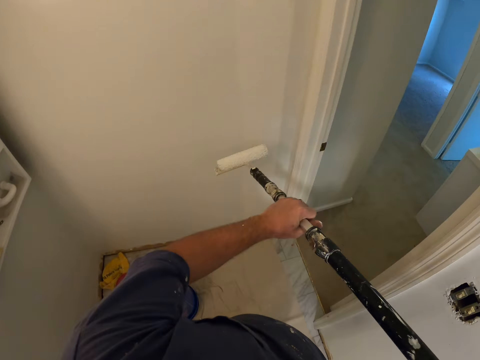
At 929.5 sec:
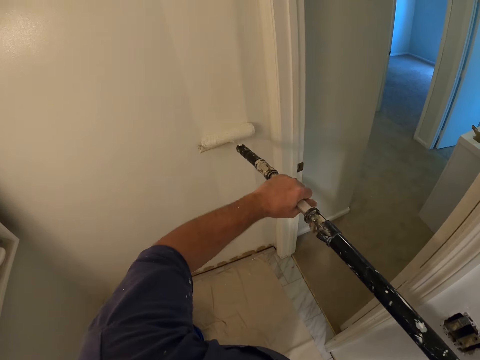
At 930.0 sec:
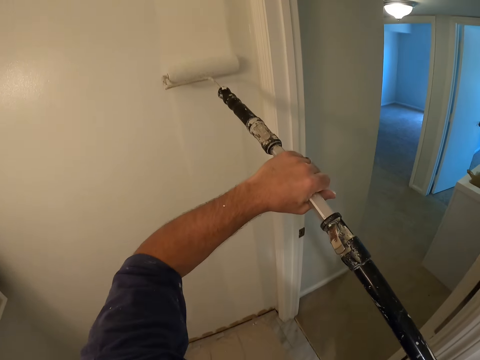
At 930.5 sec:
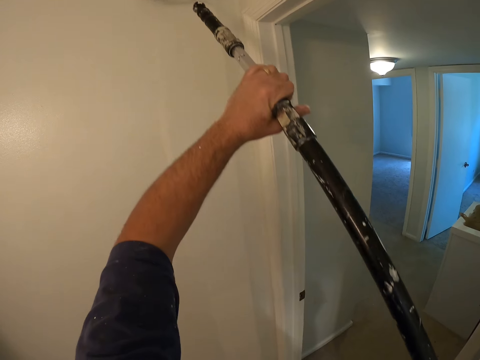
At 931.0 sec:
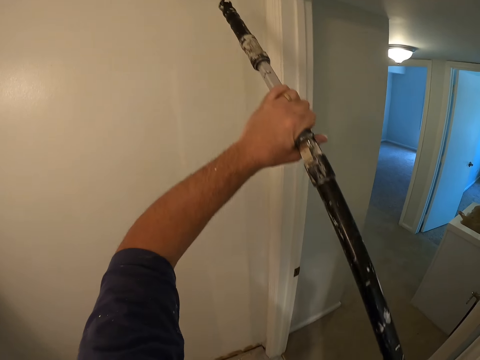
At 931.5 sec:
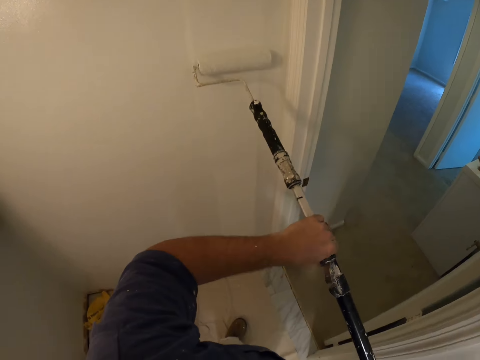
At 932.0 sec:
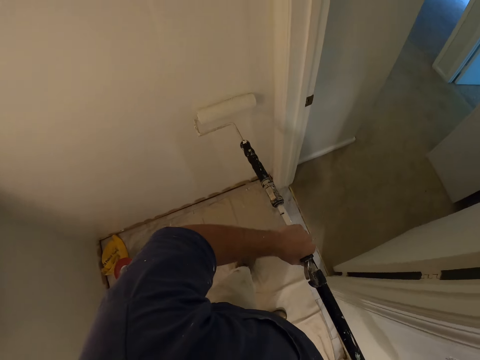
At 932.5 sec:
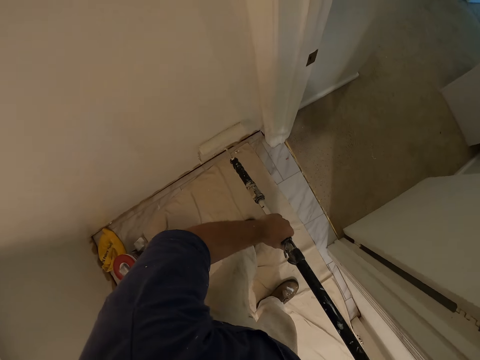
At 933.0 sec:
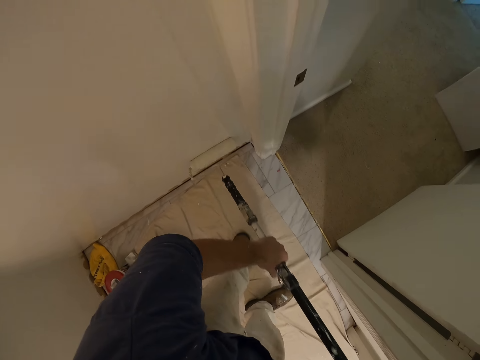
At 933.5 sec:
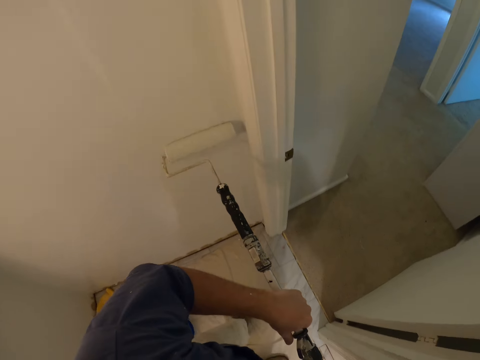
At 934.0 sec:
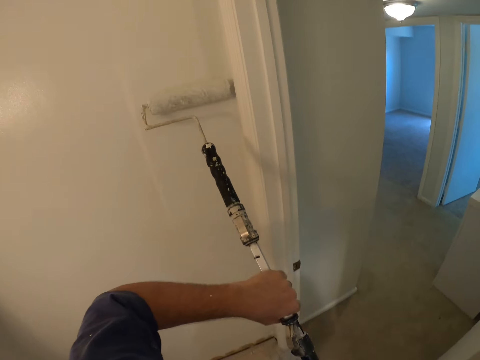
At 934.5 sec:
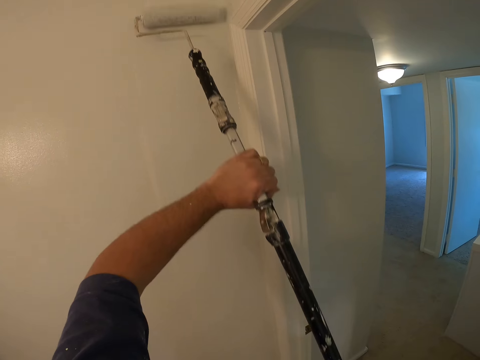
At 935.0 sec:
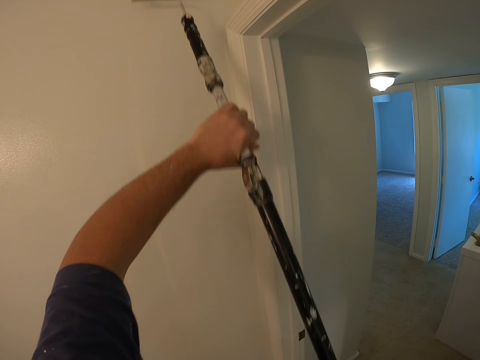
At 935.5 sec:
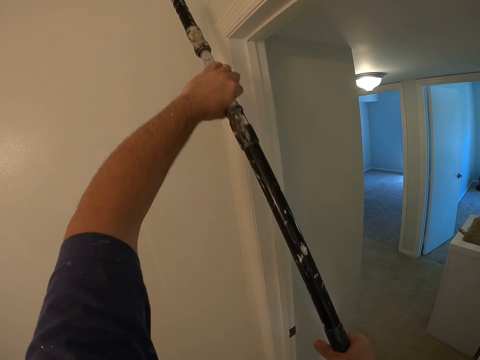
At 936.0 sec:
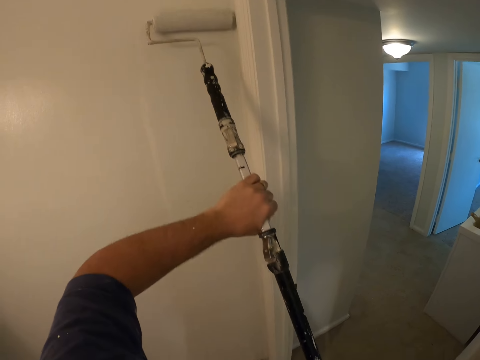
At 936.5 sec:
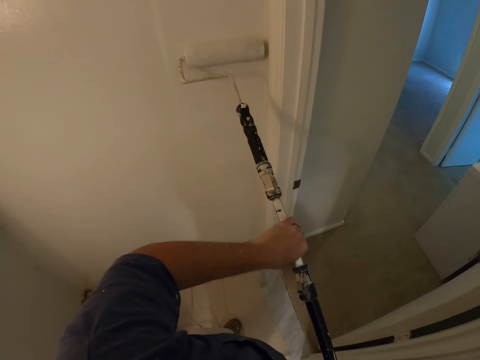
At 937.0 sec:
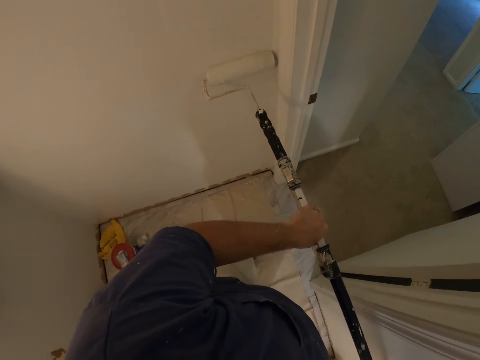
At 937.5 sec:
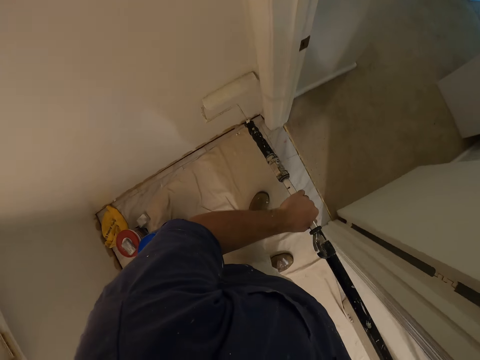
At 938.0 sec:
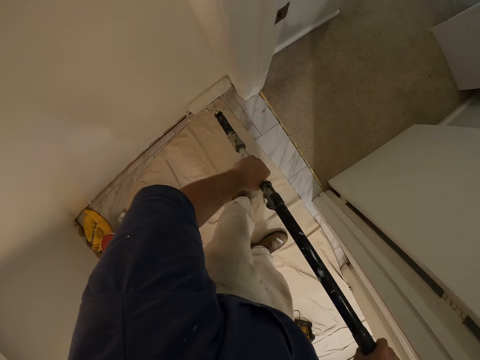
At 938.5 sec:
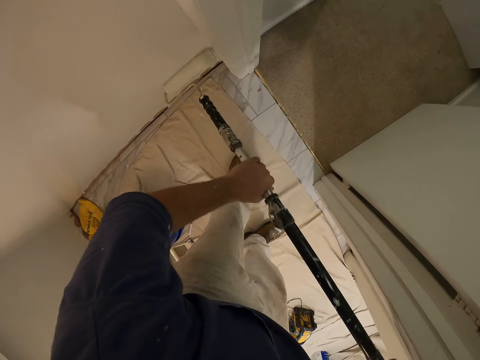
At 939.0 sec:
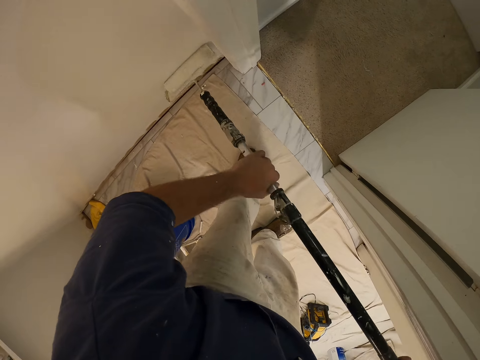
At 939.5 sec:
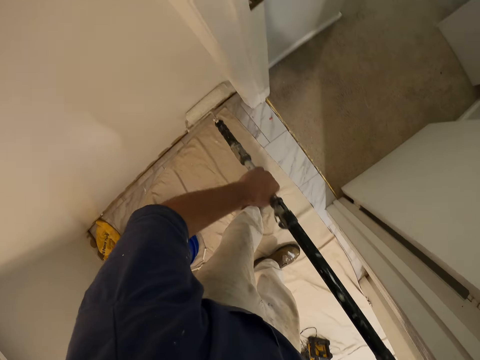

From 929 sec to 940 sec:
The camera wearer paints a wall with the paint roller.

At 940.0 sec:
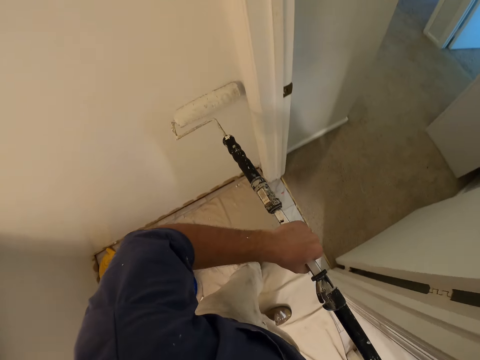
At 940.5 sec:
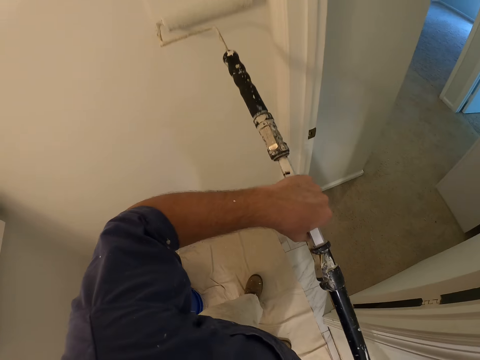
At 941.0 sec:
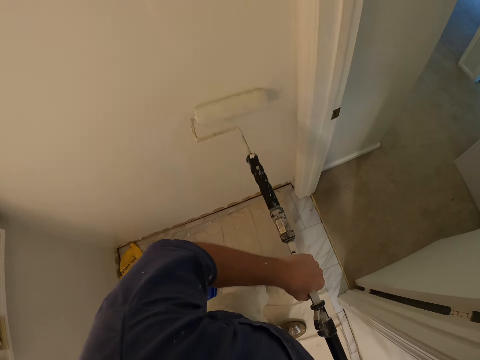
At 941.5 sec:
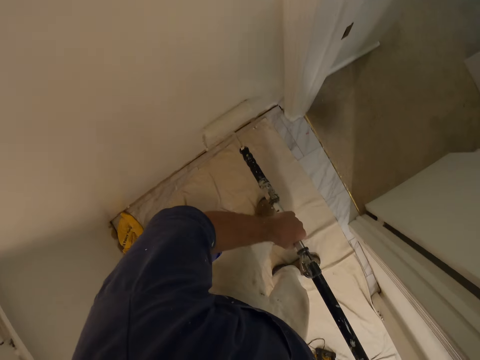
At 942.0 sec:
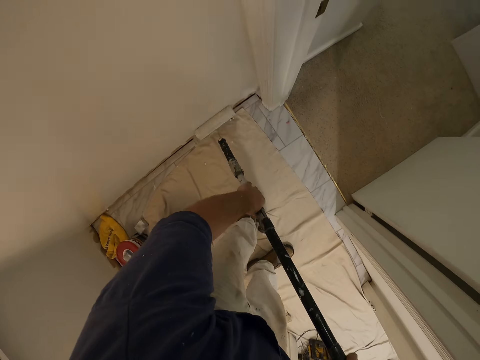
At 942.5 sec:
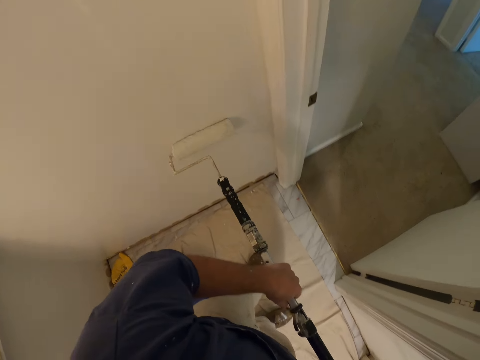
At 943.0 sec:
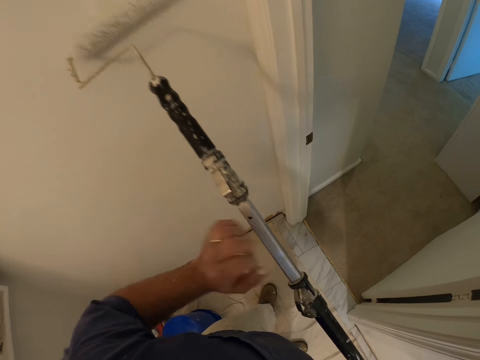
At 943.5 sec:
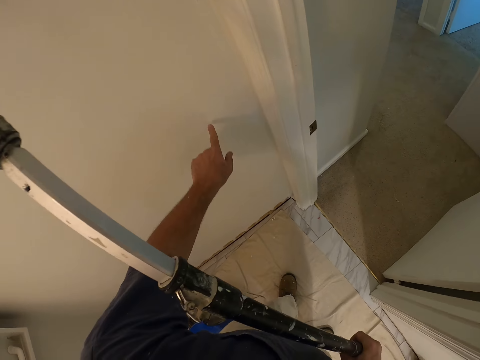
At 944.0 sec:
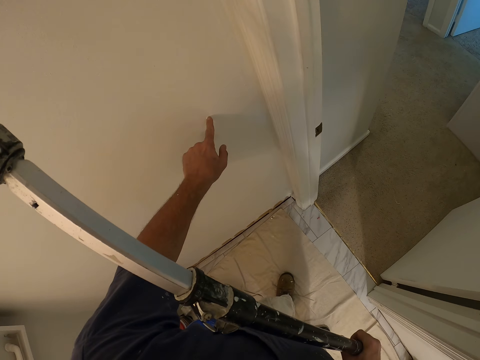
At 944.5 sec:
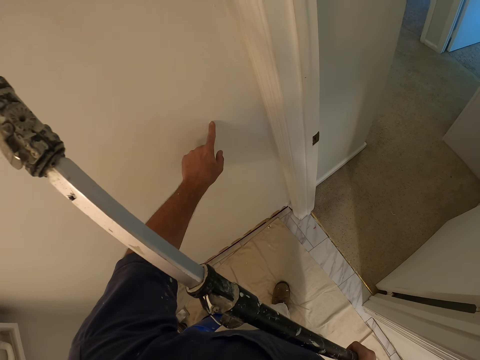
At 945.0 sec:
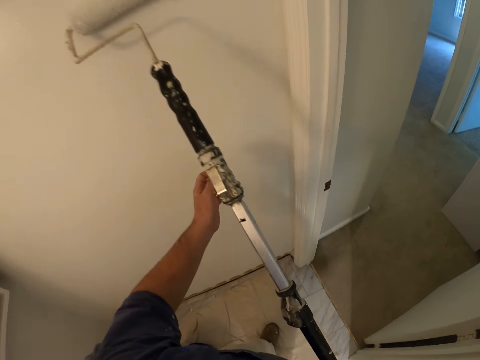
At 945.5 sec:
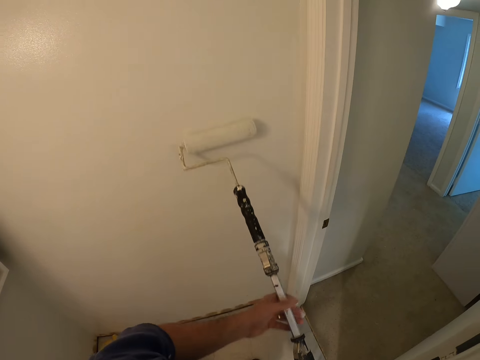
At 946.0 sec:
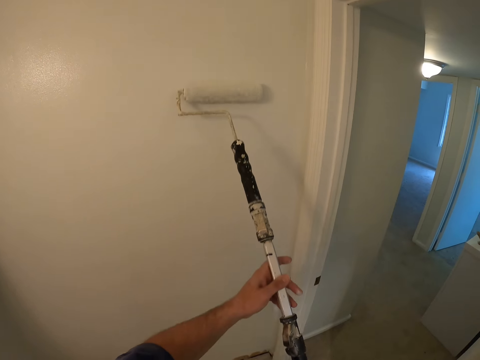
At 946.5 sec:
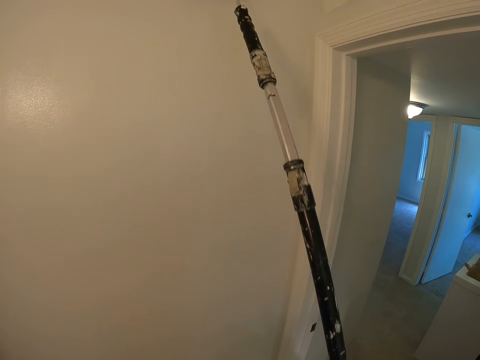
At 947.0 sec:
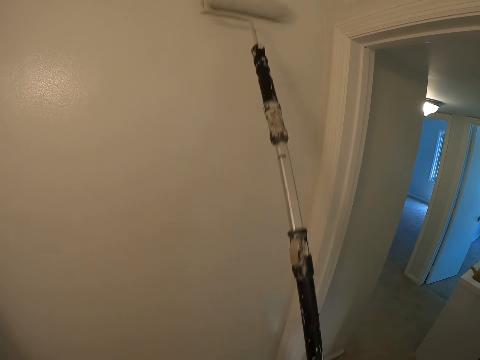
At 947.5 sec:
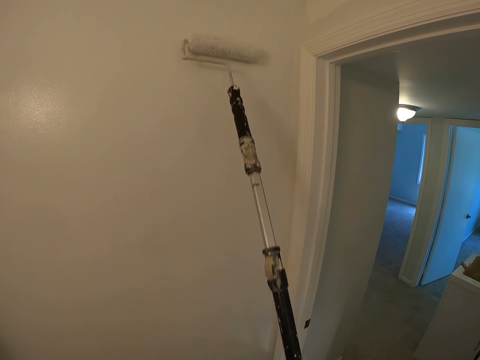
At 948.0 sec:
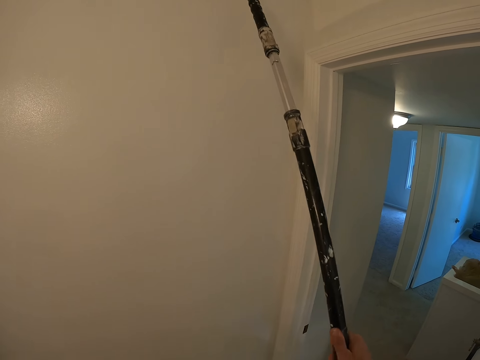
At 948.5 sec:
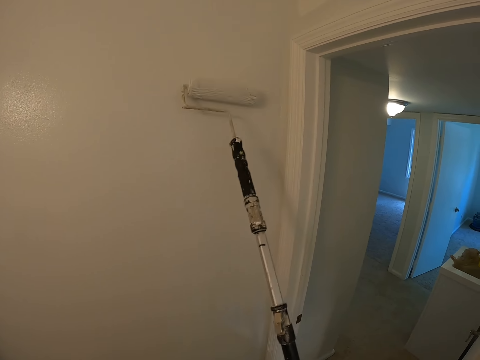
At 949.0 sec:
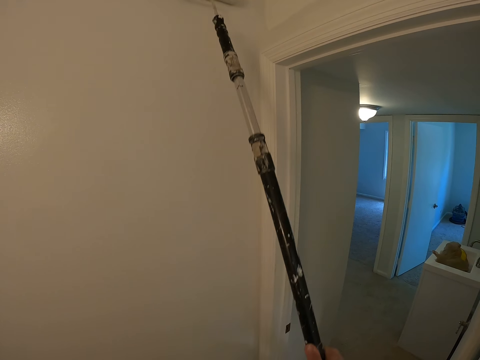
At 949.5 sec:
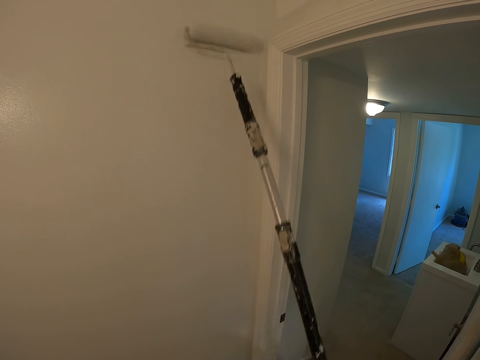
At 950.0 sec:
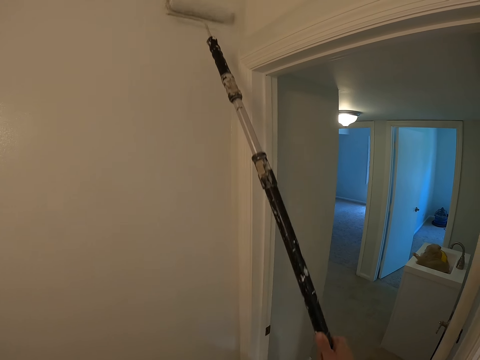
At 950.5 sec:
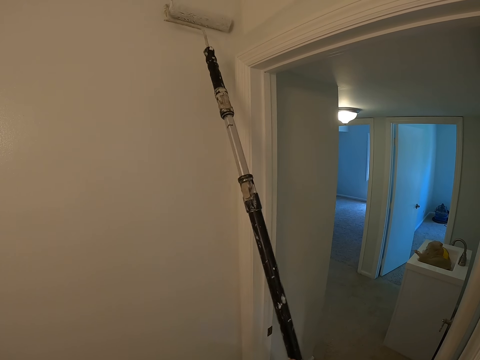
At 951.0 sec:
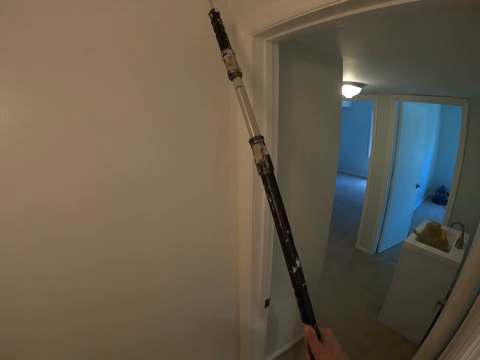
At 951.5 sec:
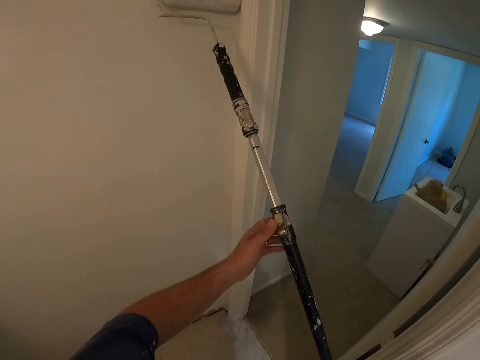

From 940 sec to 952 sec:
The camera wearer touches the wall with his left index finger. He paints the wall with the paint roller.

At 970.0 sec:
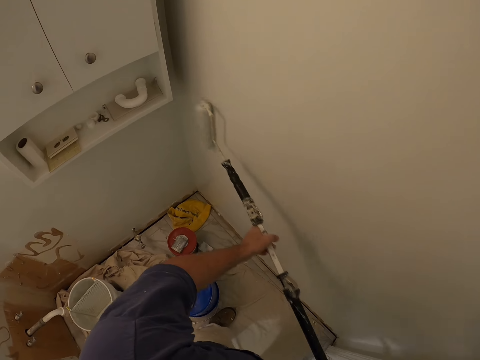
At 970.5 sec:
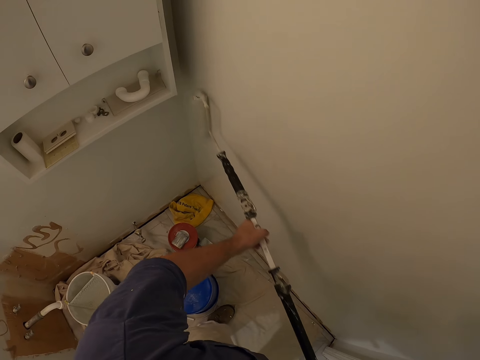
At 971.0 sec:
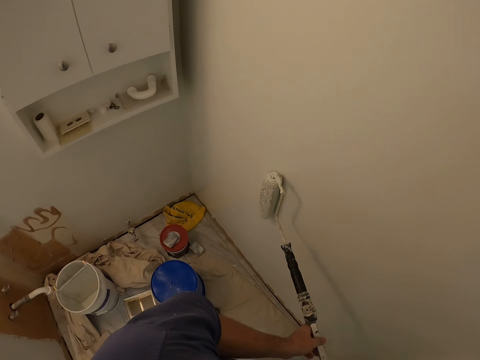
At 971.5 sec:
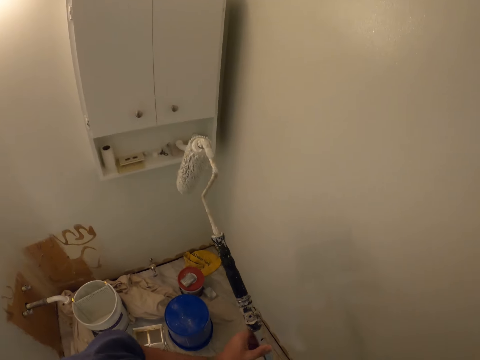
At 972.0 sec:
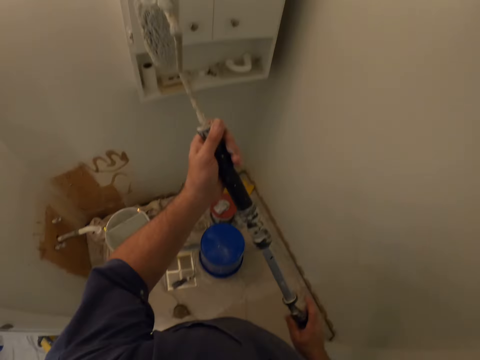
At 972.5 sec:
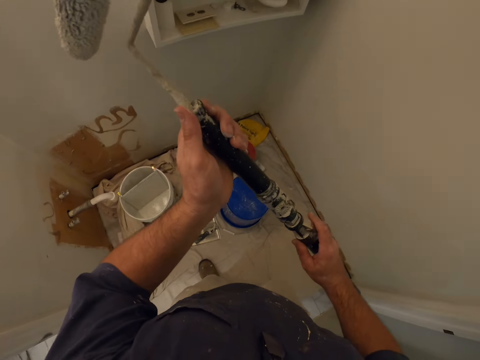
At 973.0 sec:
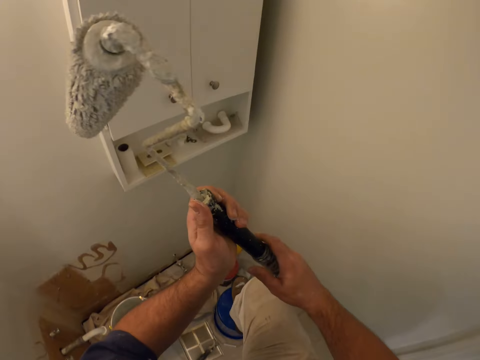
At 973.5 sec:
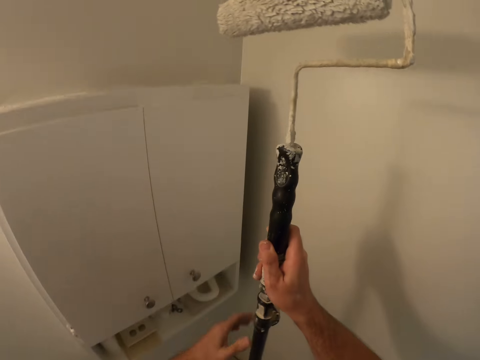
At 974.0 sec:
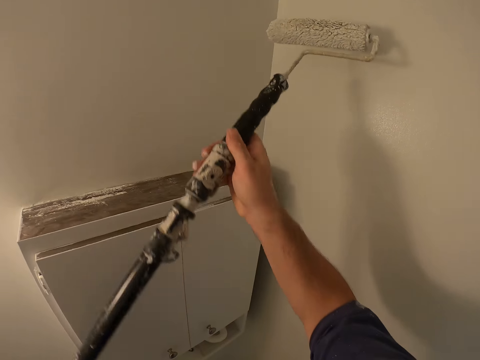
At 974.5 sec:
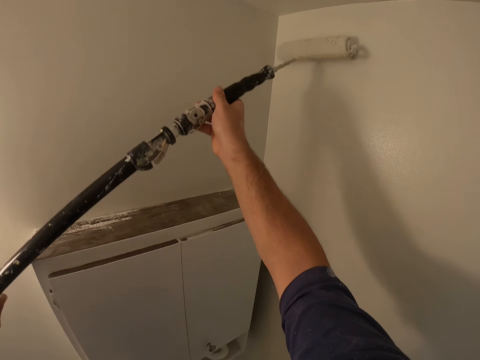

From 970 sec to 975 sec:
The camera wearer fixes the paint roller. They fold in the paint roller extension and climb on a bucket. They paint a wall with the paint roller.
